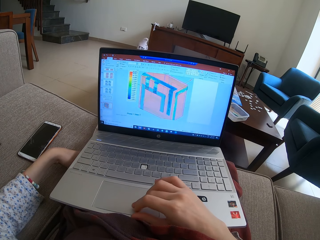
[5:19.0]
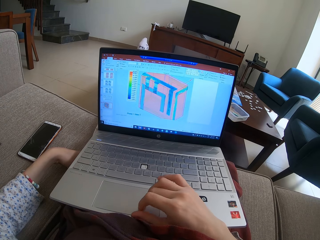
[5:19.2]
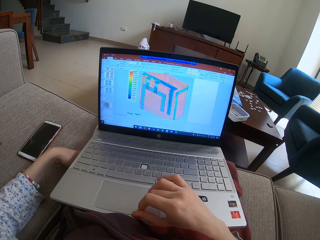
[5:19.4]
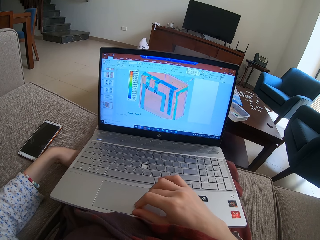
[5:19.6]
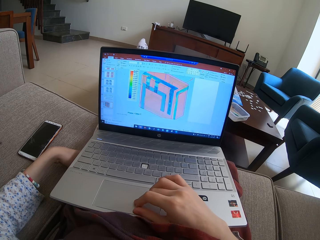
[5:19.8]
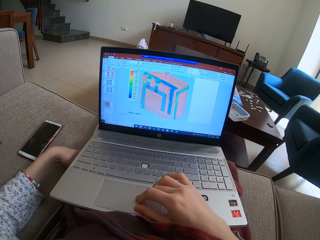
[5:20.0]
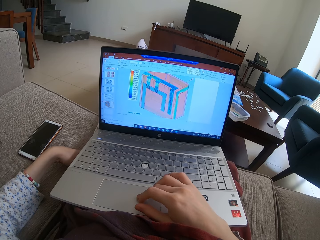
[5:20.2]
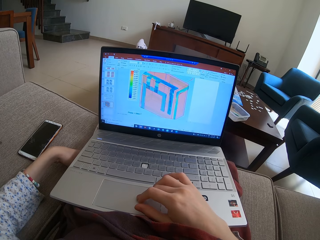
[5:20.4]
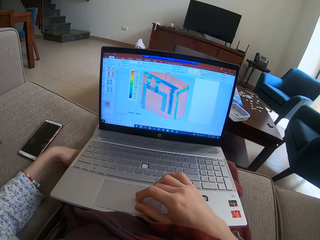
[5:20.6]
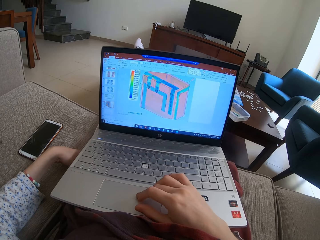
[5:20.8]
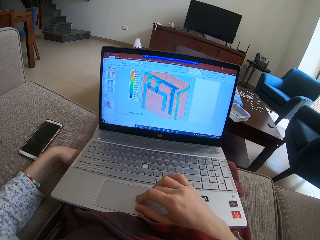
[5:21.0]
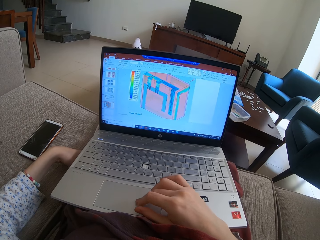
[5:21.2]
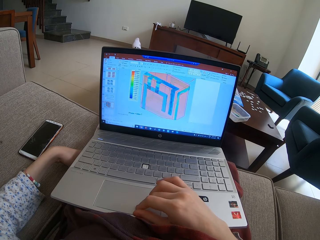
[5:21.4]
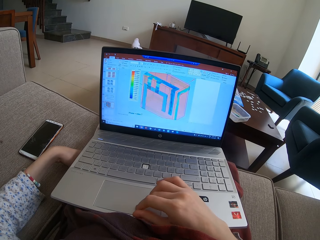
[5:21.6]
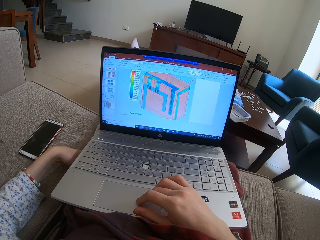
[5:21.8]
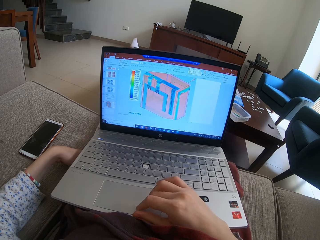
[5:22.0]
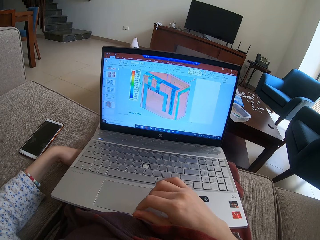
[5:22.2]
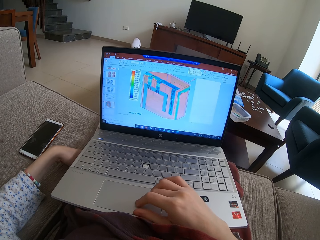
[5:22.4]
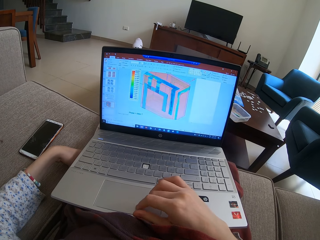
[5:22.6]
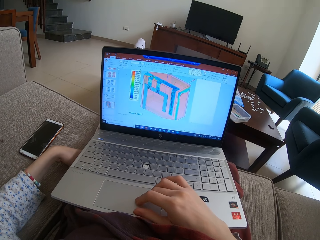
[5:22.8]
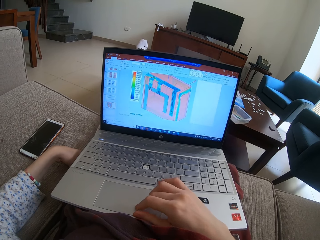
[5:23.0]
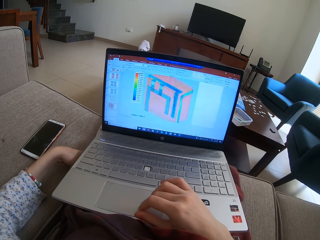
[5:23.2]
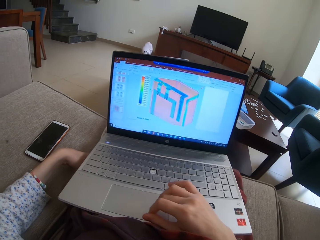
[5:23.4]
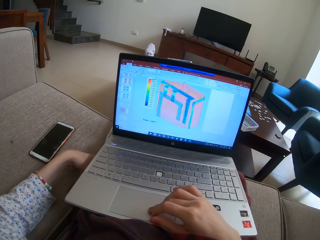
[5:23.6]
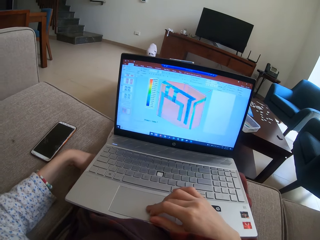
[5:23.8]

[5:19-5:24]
The camera wearer scrolls the touchpad. They stare at the laptop. They scroll the touchpad.

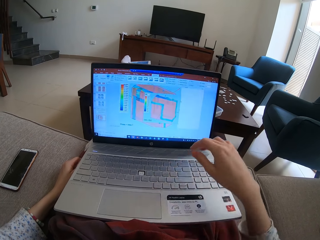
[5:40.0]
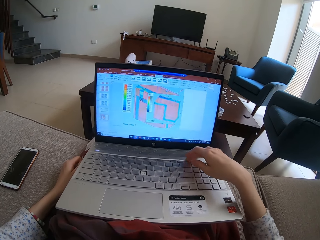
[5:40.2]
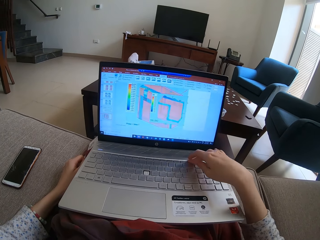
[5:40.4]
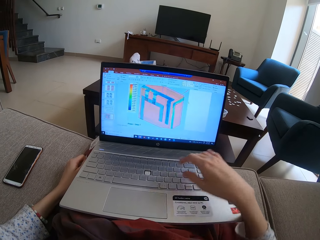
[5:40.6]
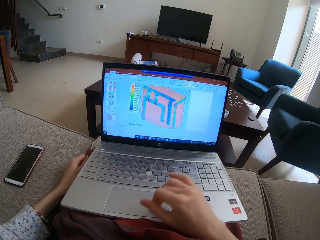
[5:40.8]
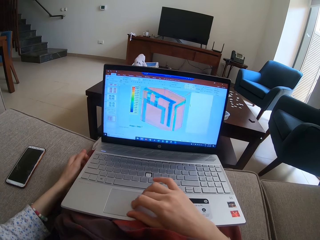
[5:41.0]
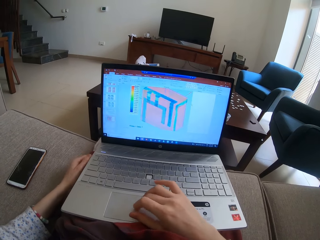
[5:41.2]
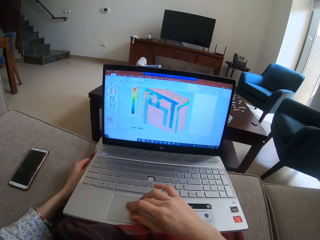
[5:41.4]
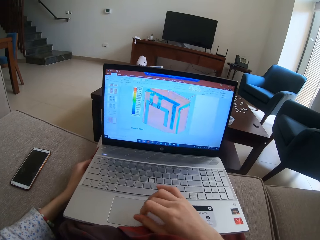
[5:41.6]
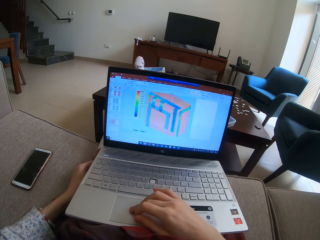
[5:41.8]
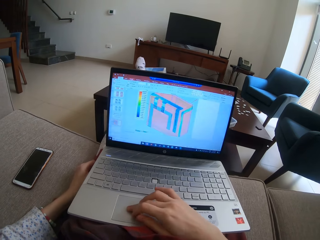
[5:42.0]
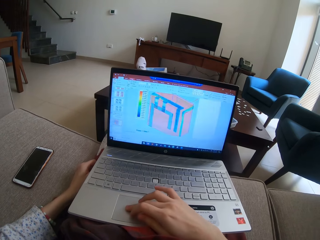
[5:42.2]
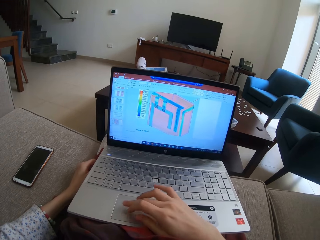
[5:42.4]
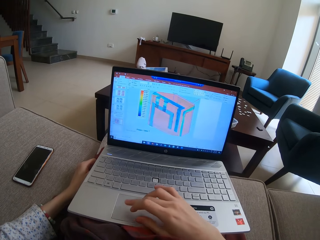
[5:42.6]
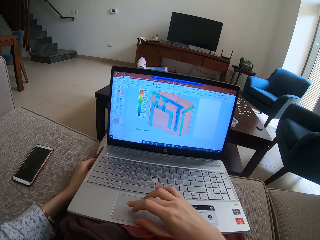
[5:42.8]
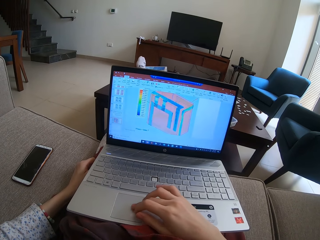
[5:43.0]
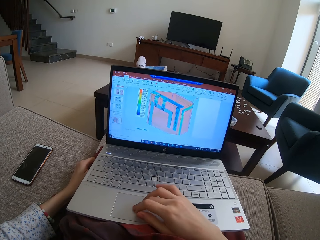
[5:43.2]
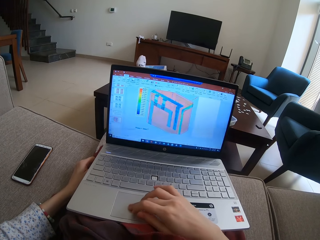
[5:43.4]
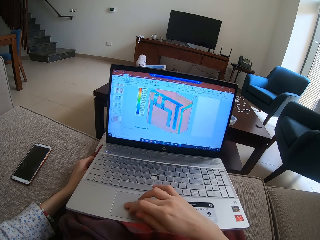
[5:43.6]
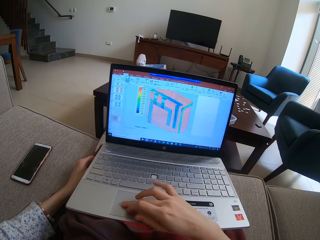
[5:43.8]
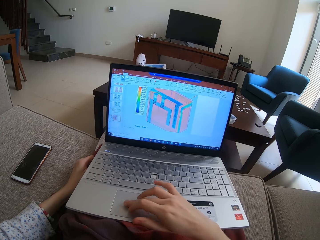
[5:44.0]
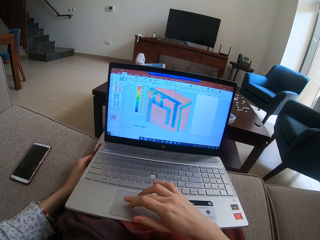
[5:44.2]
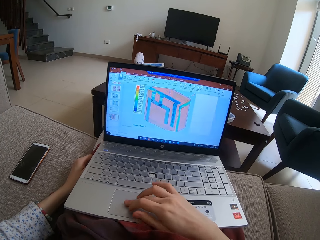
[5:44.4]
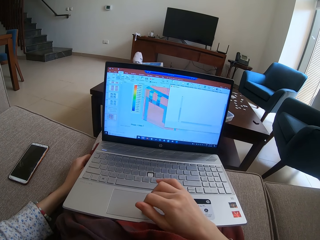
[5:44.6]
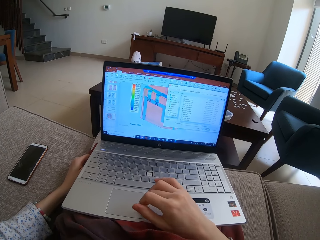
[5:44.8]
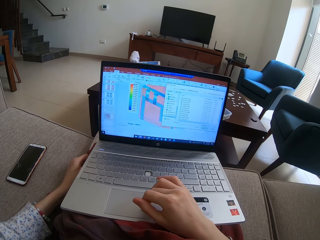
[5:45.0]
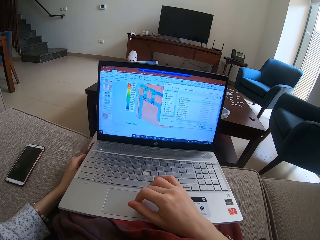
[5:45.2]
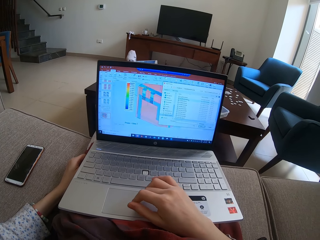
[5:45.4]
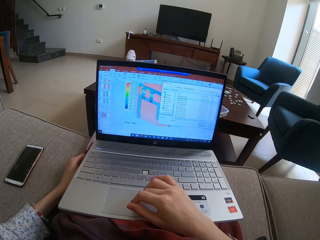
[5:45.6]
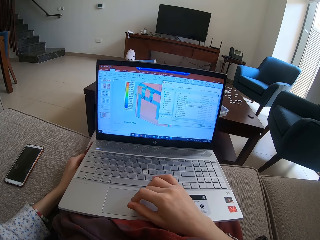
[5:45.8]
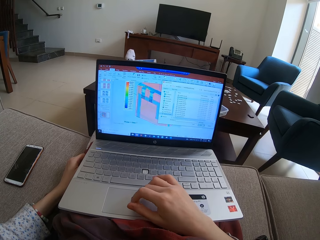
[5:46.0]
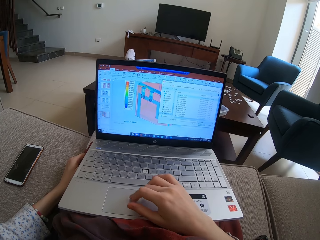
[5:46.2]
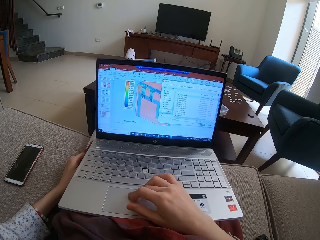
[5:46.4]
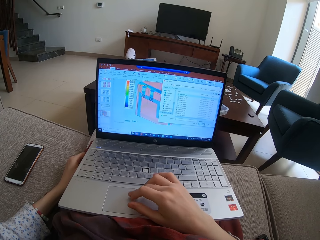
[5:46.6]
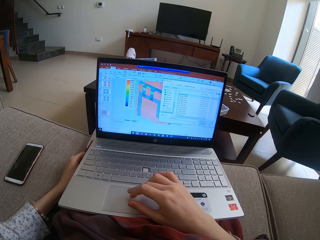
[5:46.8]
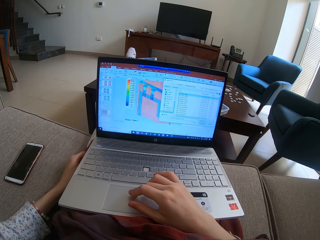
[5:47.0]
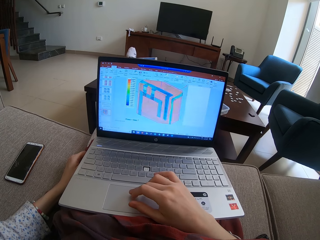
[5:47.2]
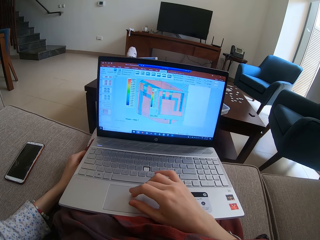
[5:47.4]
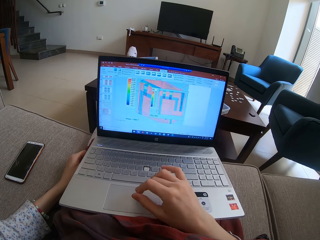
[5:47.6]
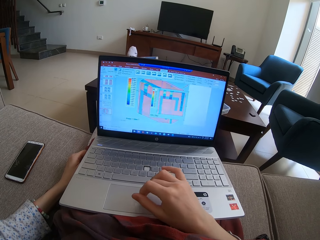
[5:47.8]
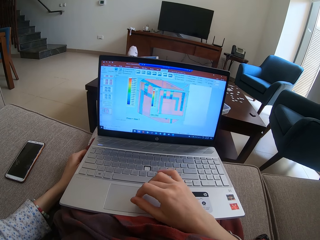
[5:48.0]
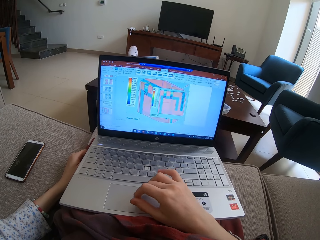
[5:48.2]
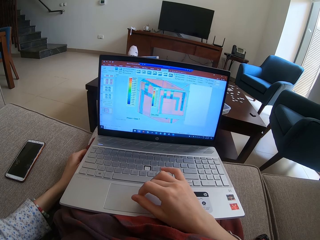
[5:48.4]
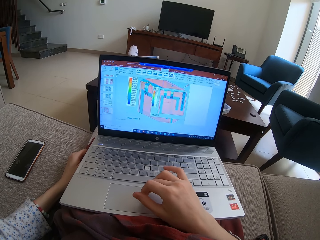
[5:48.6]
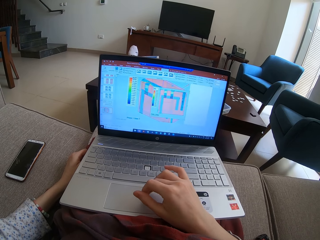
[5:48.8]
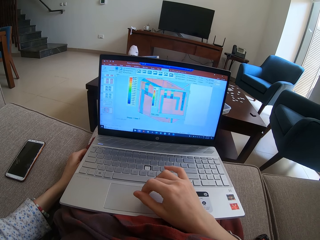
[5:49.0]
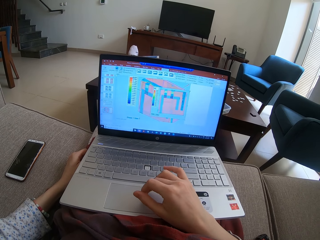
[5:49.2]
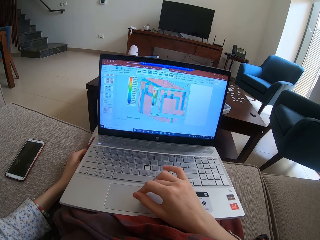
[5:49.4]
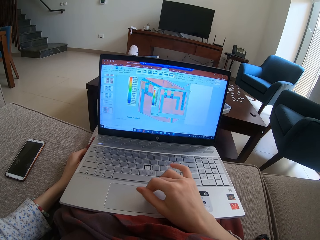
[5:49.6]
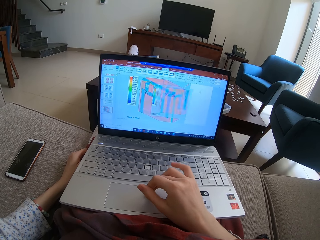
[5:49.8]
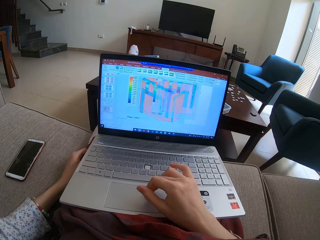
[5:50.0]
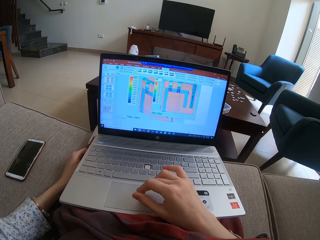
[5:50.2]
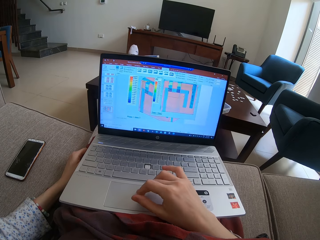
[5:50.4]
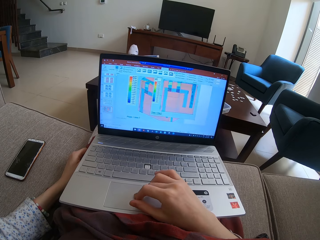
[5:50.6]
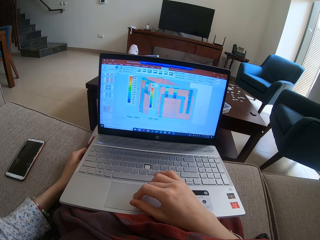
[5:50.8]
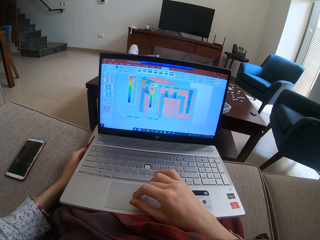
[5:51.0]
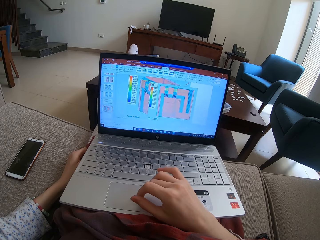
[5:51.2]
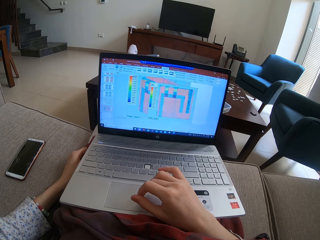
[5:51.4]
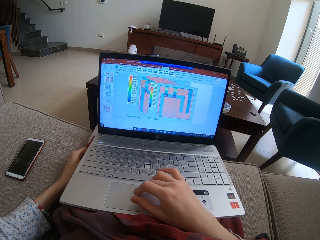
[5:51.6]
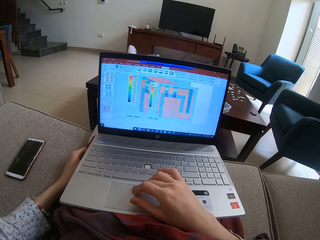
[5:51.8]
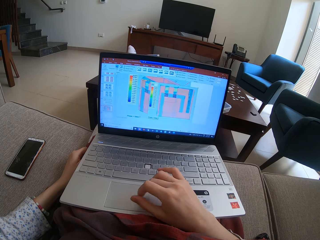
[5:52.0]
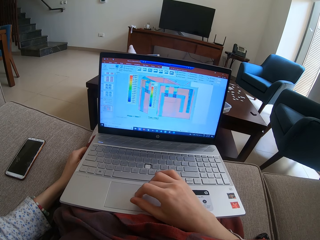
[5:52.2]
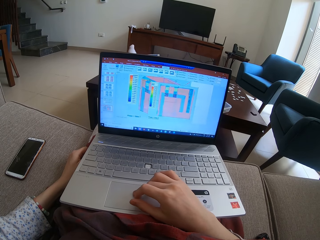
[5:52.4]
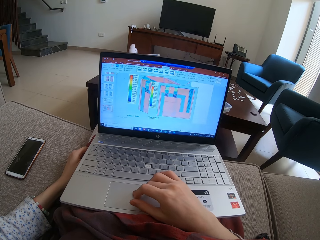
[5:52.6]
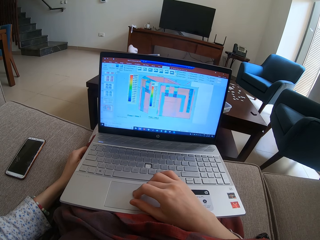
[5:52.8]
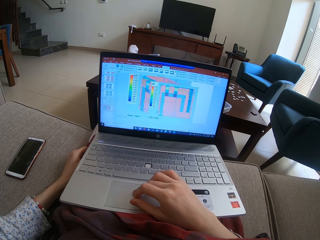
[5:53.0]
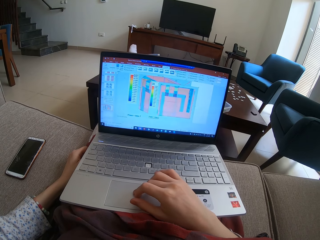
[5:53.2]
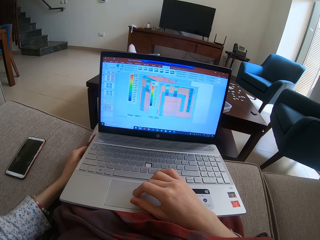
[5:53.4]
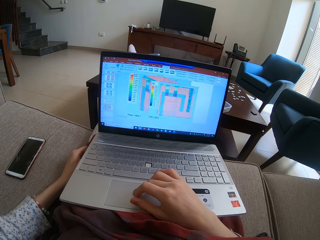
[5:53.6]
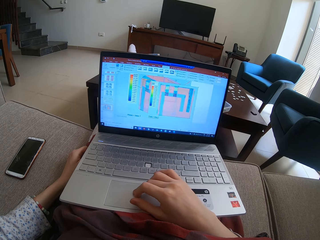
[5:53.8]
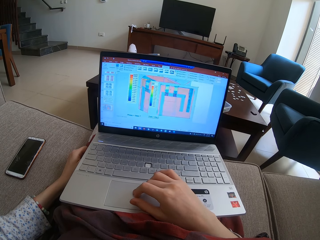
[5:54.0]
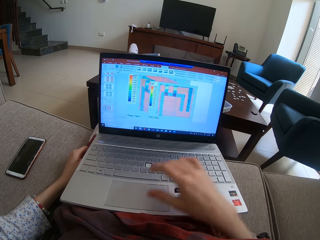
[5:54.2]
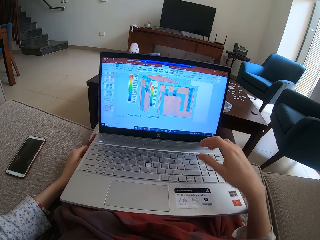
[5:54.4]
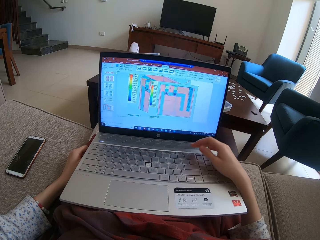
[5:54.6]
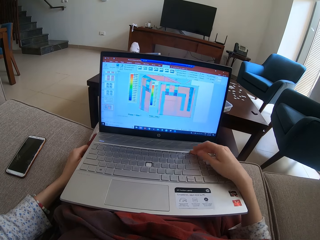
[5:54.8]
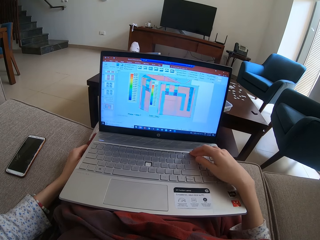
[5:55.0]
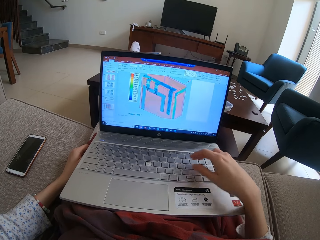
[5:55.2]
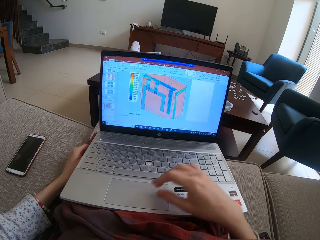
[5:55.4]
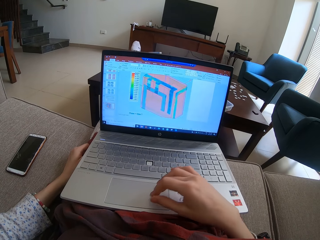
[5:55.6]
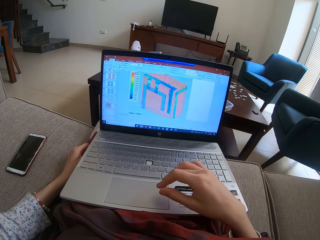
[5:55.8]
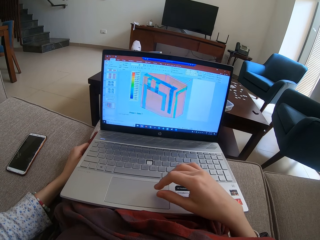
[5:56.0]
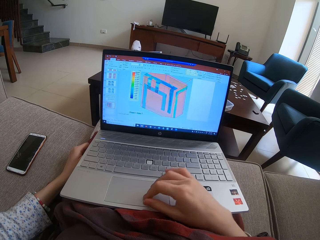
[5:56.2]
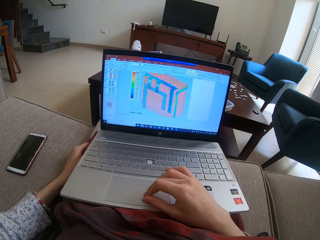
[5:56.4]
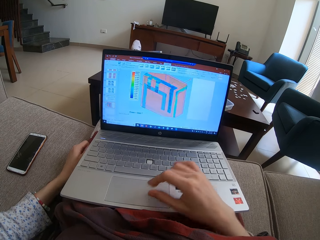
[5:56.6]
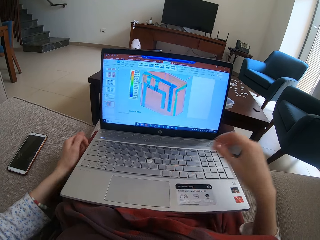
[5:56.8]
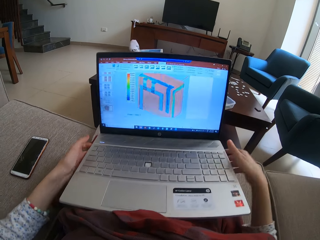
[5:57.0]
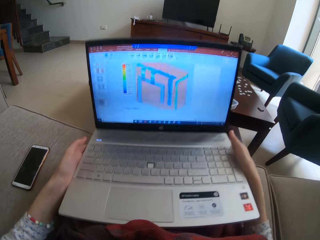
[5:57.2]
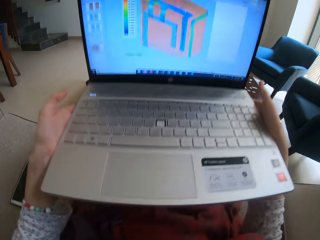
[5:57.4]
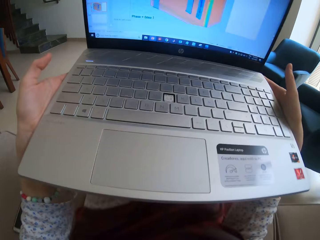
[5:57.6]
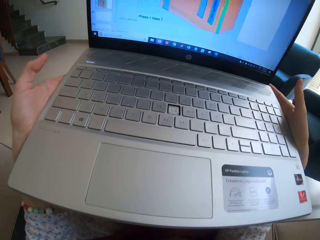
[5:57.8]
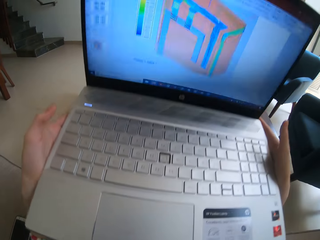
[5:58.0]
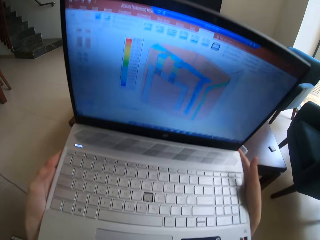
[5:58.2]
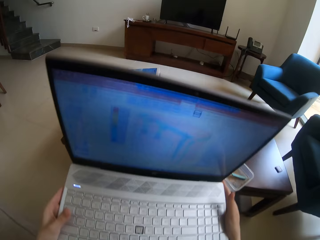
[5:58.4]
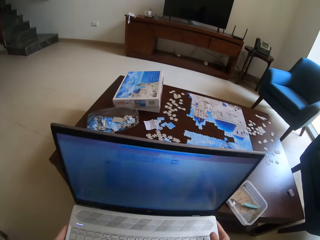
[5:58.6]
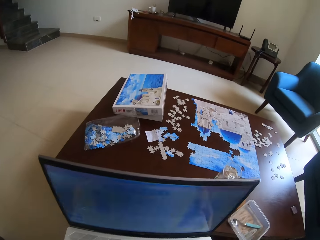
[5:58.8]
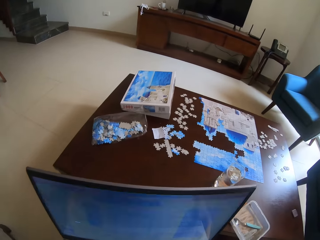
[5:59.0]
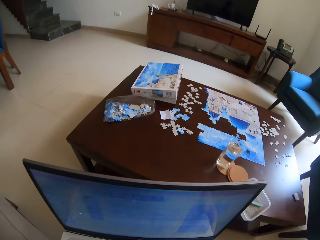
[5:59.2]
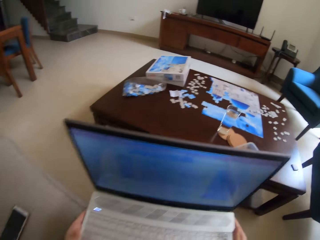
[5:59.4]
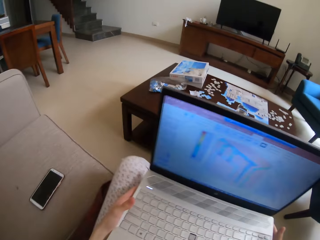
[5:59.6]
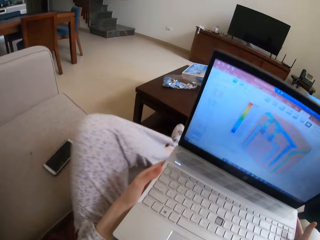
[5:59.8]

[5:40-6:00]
The camera wearer stares at the laptop. They scroll the touchpad. They scroll it again. They stare at the laptop. They scroll the touchpad. They scroll it again. They stare at the laptop. They scroll the touchpad. They type on the laptop. They lift up the laptop.
